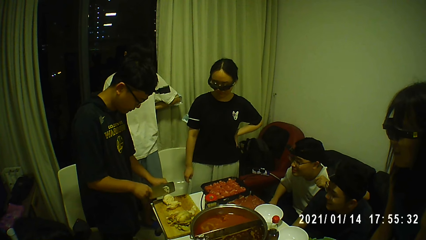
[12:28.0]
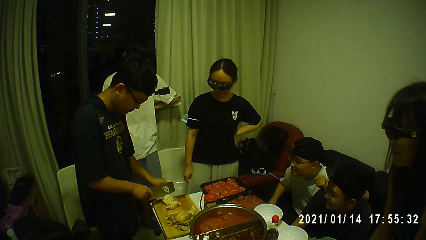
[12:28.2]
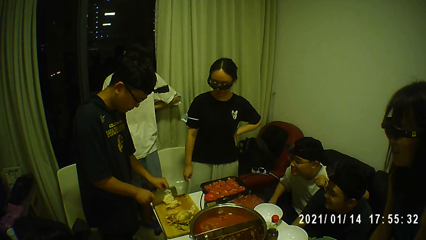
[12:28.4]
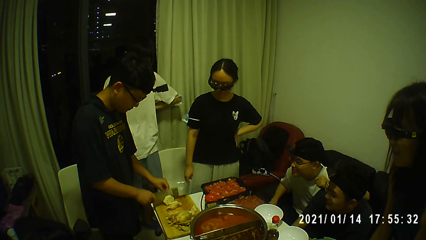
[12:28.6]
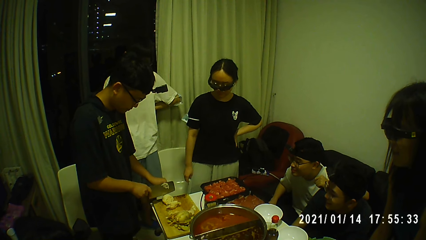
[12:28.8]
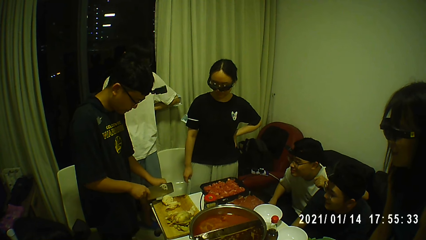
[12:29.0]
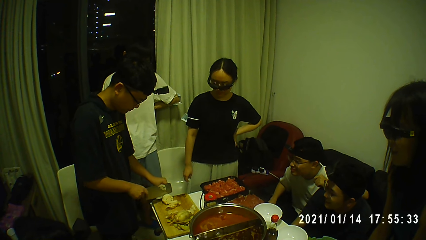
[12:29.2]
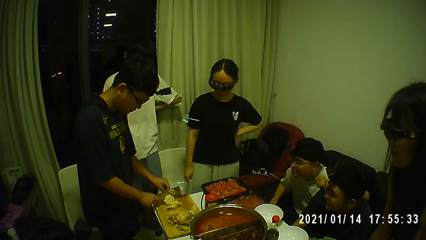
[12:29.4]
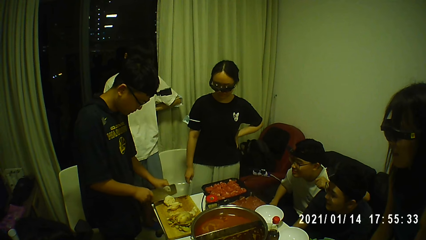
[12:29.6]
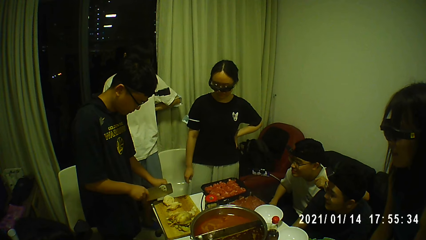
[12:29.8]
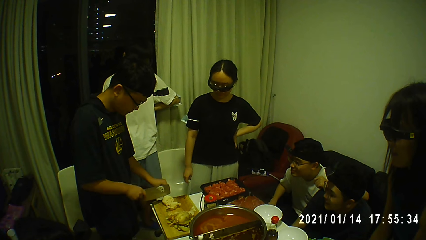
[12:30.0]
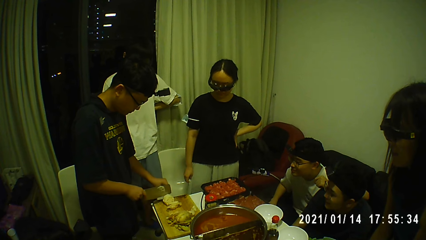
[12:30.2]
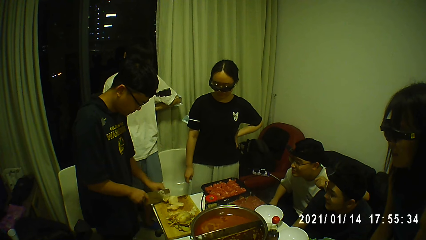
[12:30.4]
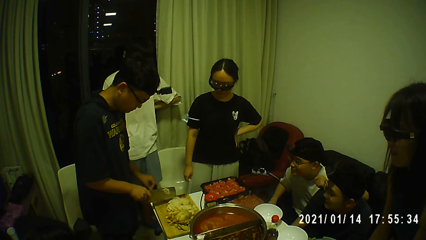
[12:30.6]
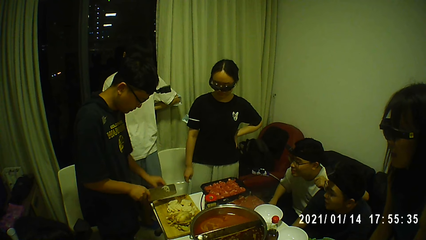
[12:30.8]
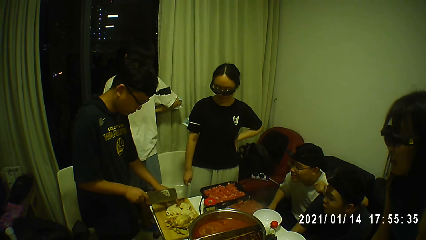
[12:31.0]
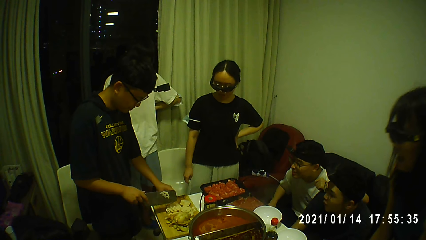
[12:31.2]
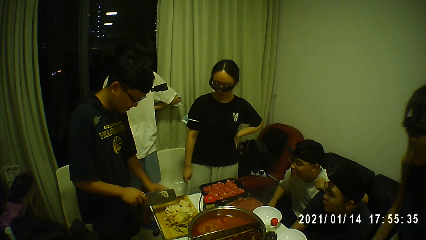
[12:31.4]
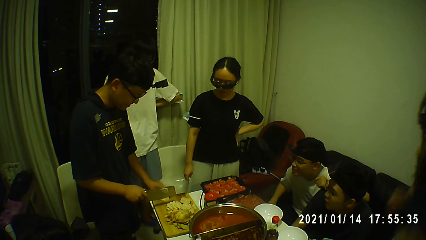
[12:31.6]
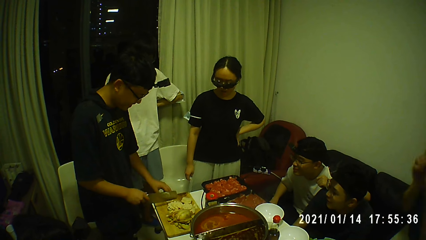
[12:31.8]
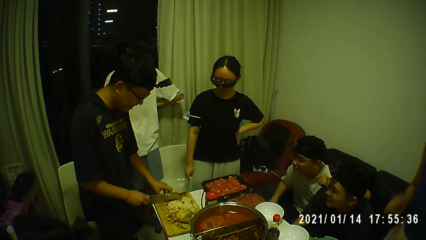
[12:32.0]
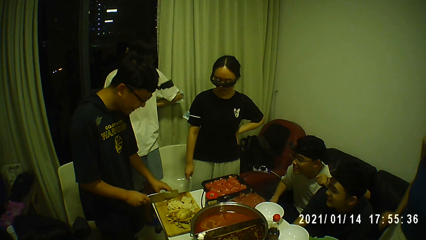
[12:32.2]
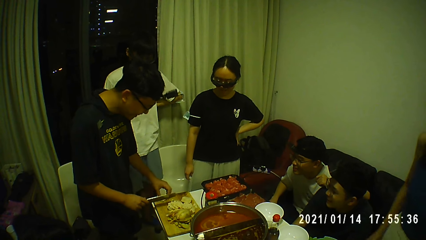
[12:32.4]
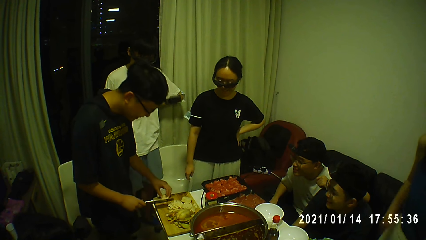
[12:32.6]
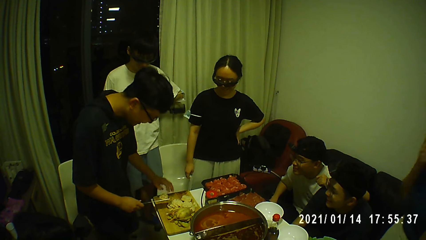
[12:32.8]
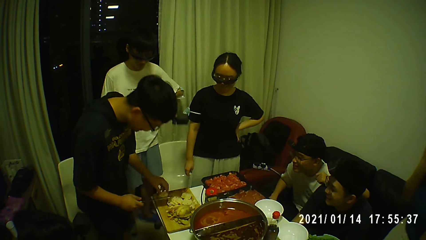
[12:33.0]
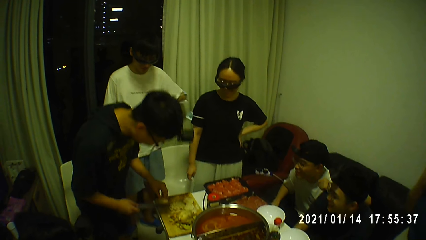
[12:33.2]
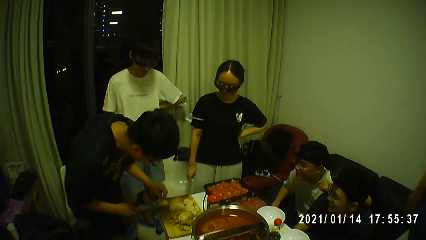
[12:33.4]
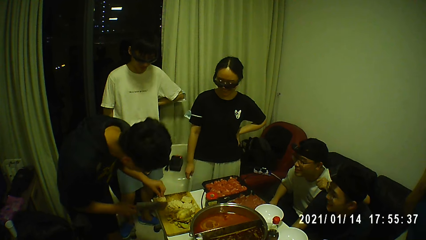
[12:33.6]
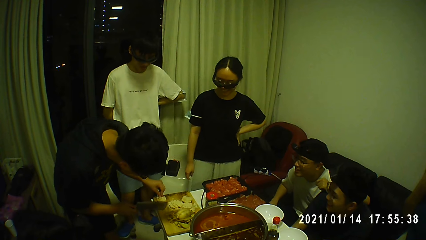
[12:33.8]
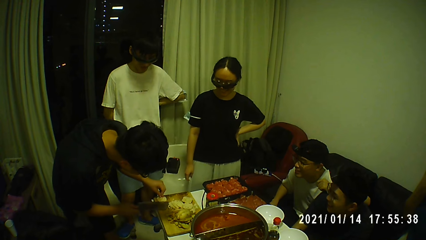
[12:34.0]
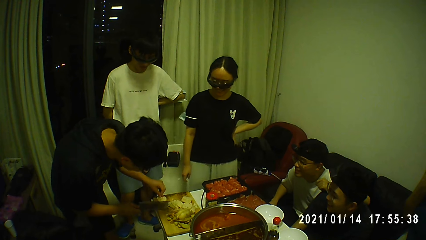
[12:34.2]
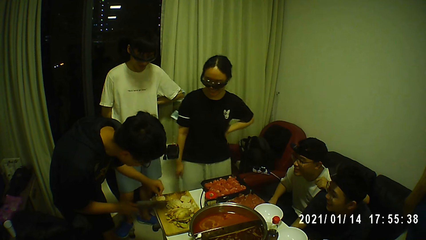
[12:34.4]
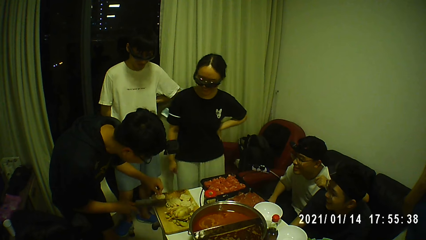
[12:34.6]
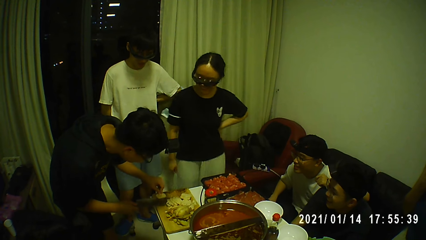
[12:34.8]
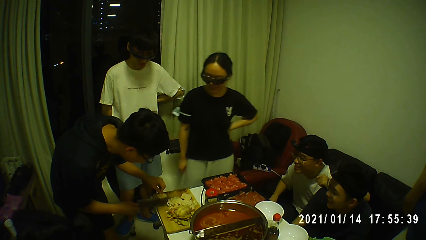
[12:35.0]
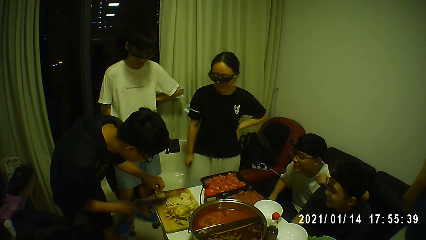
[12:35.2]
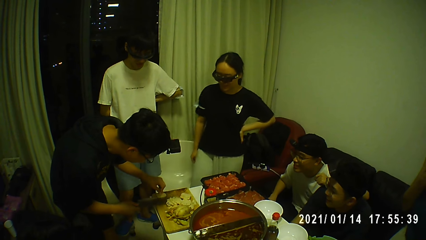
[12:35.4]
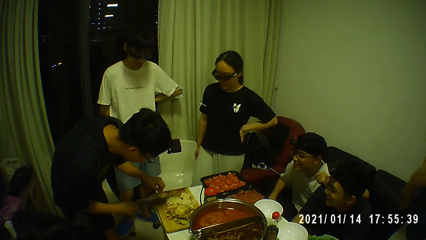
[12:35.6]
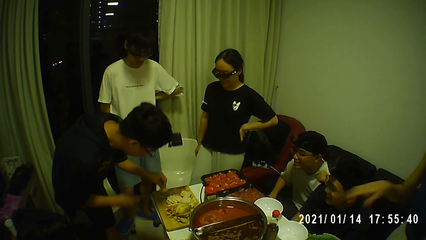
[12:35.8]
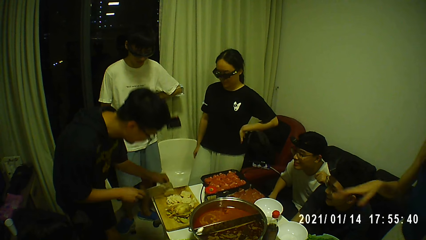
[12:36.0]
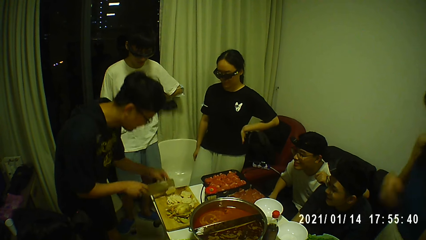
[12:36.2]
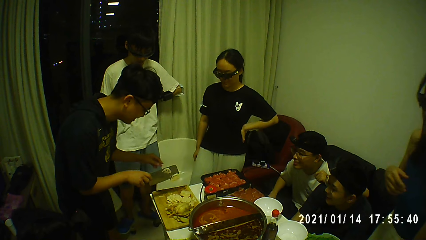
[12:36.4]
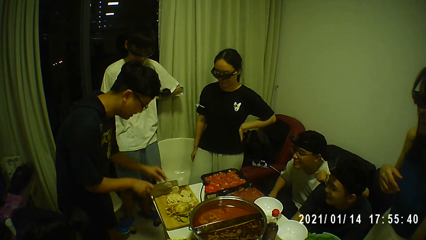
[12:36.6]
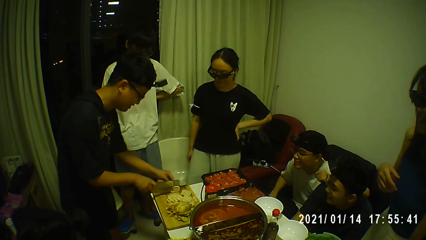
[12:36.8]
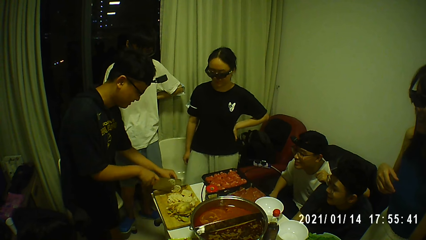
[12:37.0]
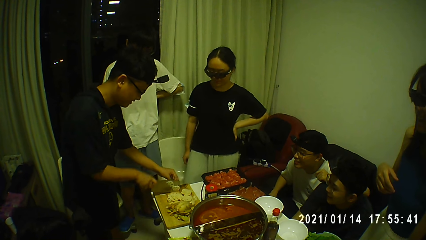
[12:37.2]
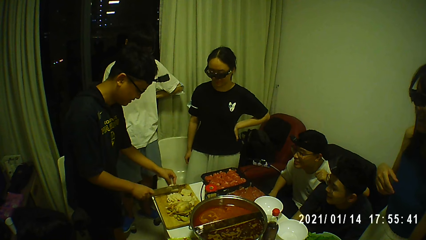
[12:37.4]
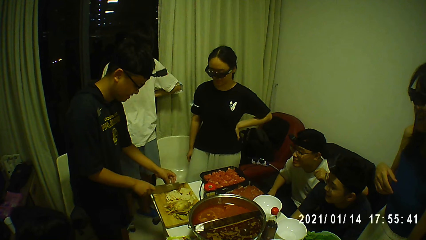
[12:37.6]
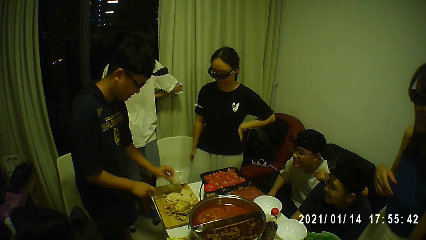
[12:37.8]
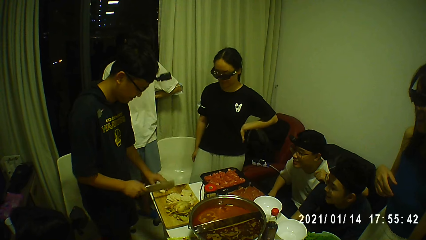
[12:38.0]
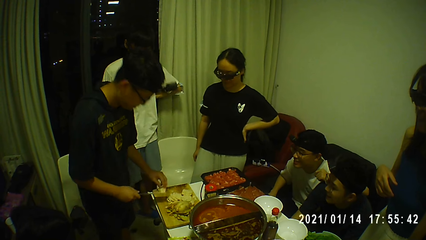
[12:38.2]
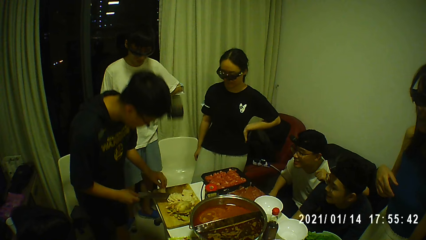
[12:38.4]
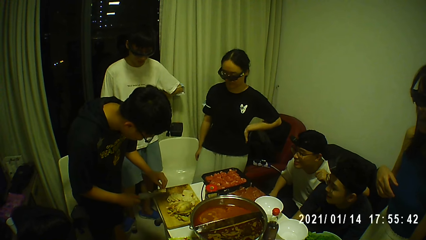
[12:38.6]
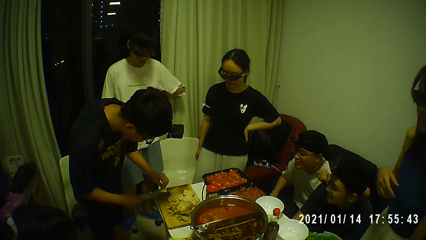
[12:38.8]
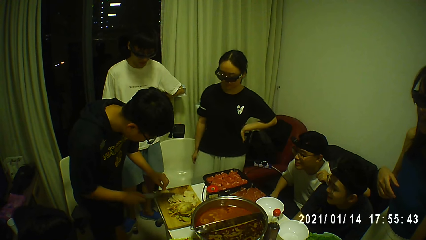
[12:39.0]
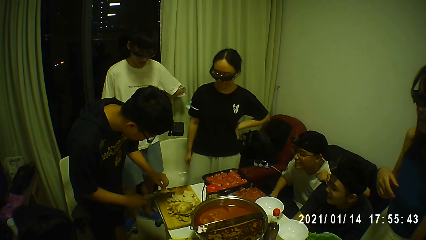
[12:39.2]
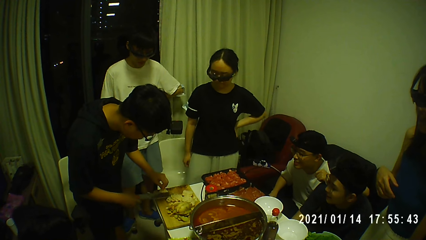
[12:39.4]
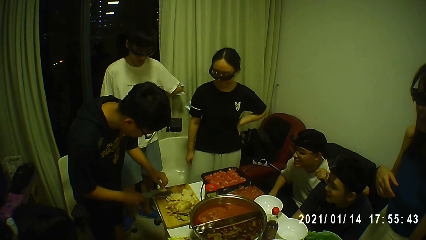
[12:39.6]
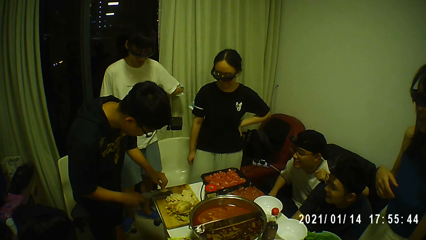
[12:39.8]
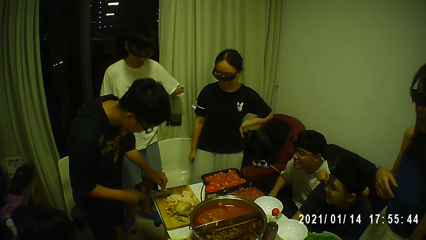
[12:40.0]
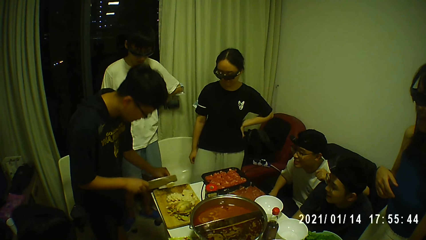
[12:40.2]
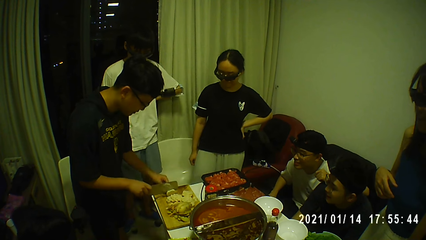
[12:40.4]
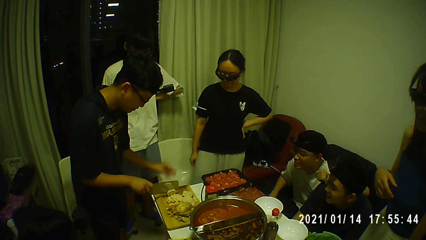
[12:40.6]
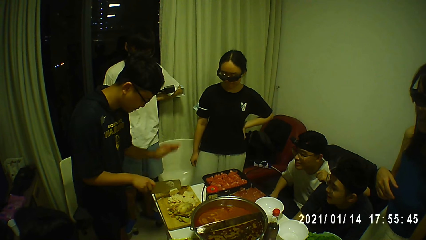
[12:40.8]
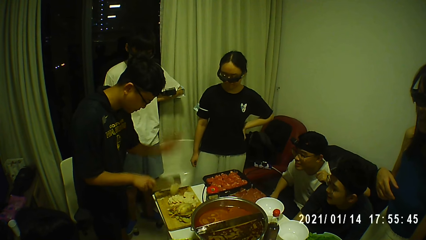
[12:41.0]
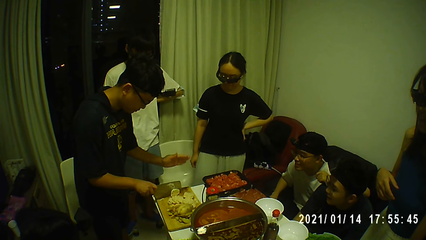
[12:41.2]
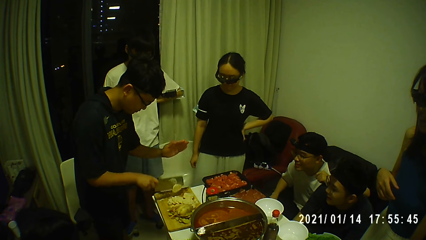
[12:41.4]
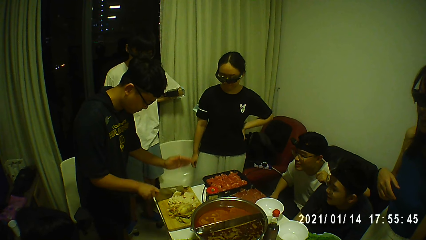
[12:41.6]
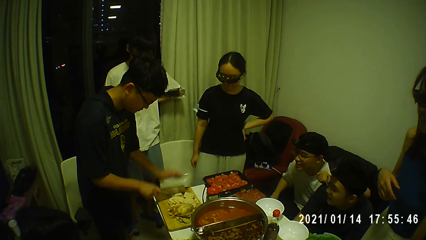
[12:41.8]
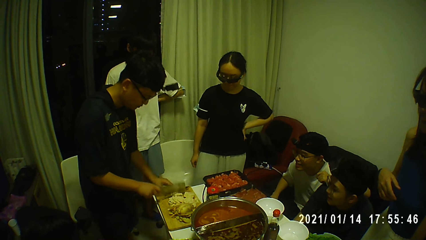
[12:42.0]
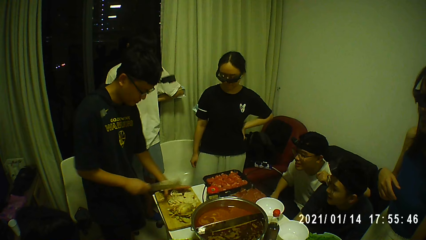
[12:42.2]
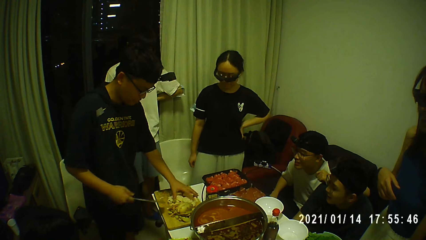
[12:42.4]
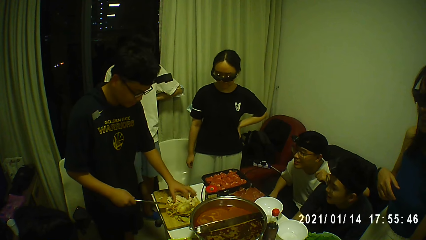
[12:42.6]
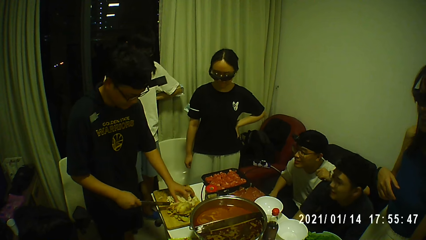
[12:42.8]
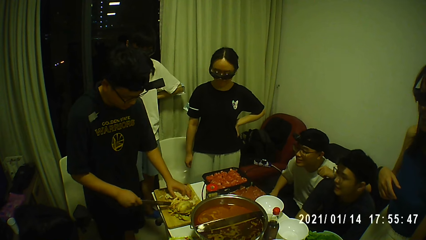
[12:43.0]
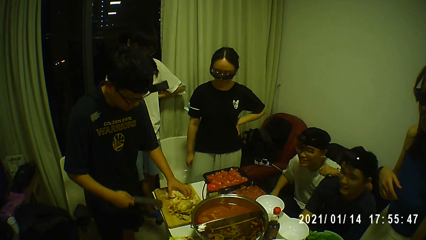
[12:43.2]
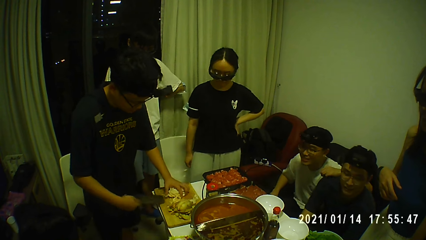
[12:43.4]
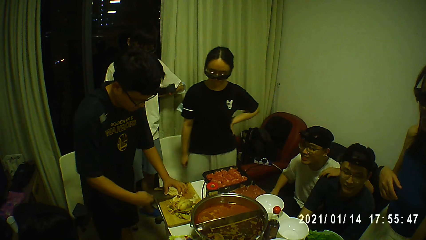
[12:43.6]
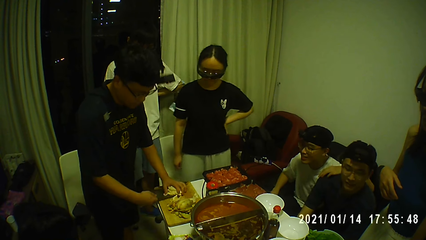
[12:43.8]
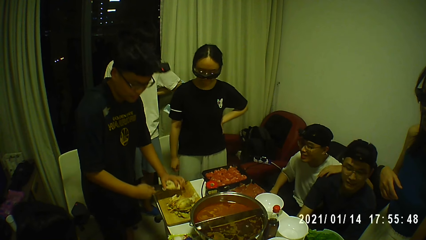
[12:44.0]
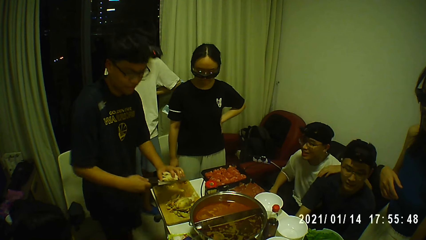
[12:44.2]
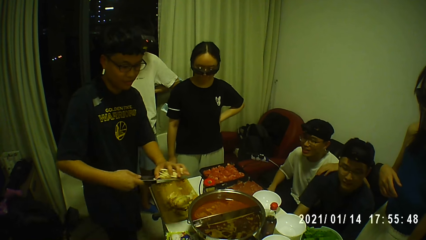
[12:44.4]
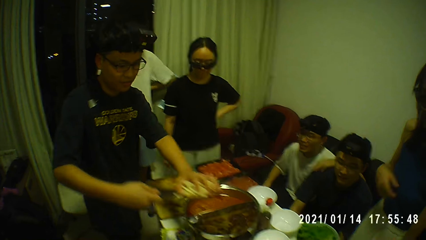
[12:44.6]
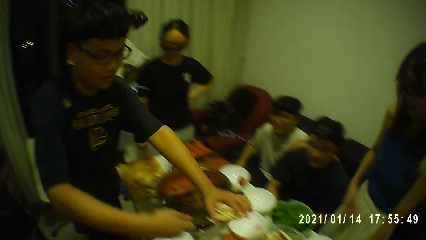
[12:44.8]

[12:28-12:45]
The man moves a slice of lotus root on the cutting board with his left hand. The man cuts the lotus root on the cutting board with the knife in his right hand. The camera wearer converses. The man moves the slice of lotus root on the cutting board with his left hand. The man cuts the lotus root on the cutting board with the knife in his right hand. The man gathers the sliced lotus root from the cutting board with the knife in his right hand and his left hand.
